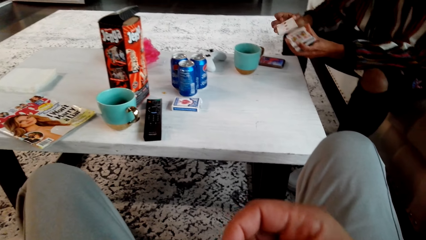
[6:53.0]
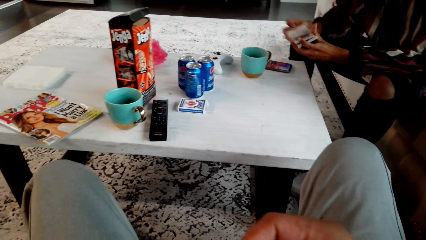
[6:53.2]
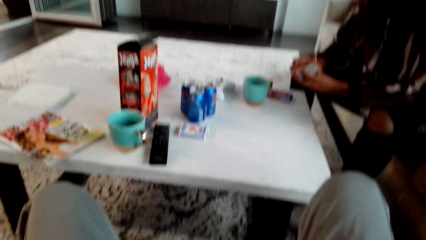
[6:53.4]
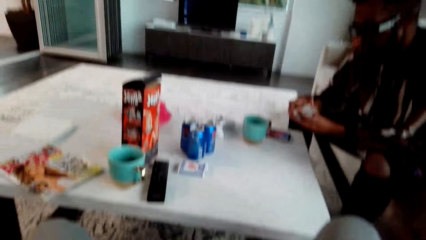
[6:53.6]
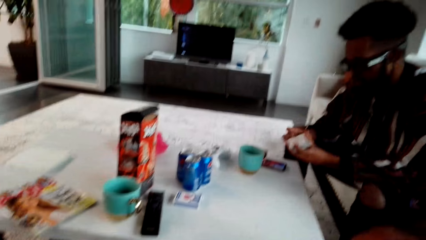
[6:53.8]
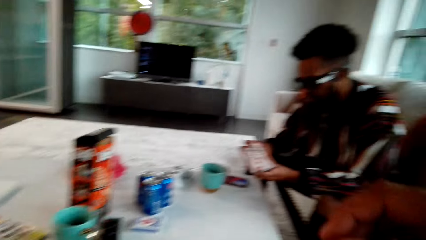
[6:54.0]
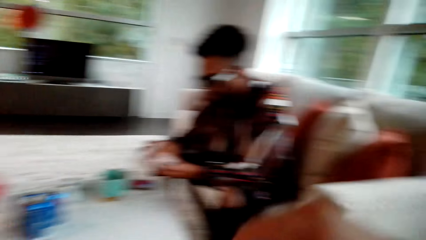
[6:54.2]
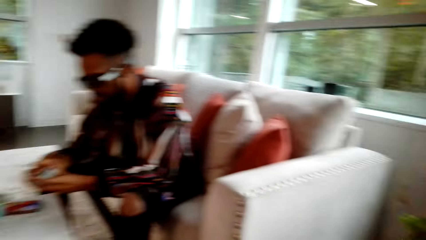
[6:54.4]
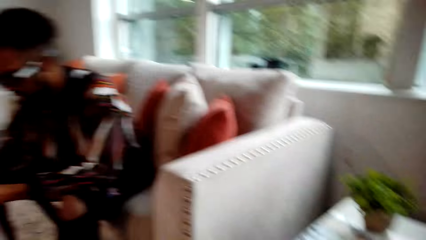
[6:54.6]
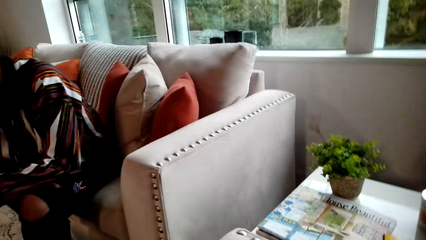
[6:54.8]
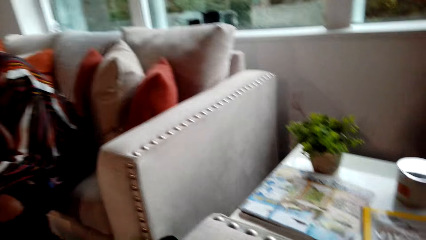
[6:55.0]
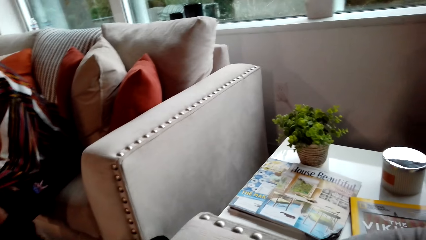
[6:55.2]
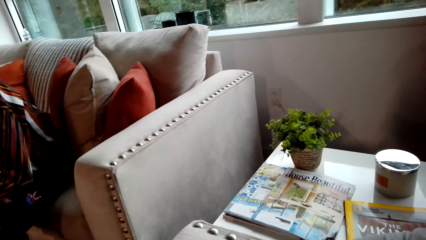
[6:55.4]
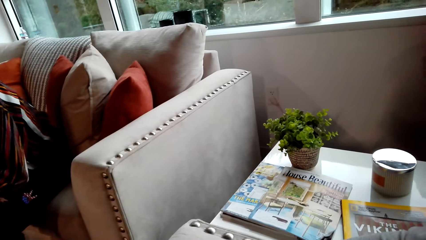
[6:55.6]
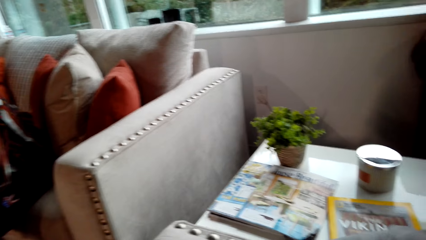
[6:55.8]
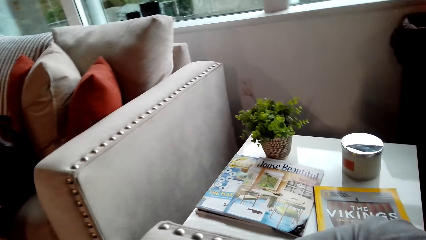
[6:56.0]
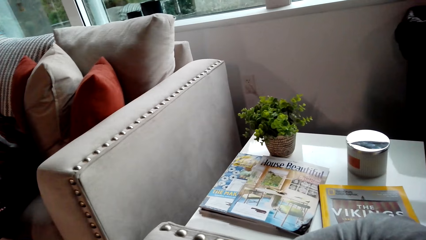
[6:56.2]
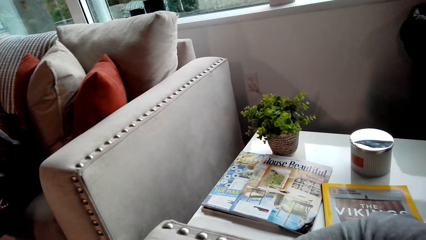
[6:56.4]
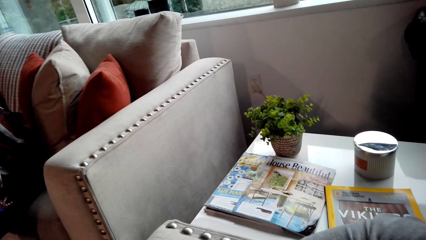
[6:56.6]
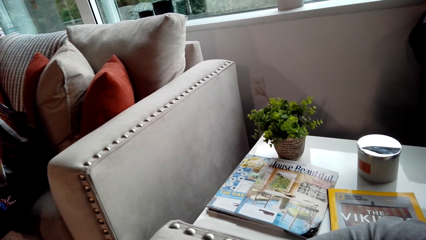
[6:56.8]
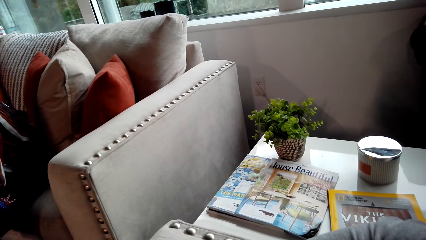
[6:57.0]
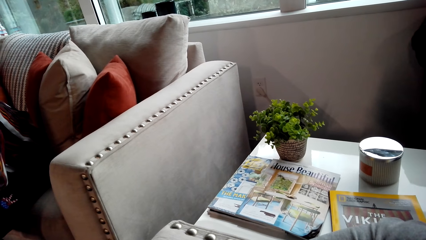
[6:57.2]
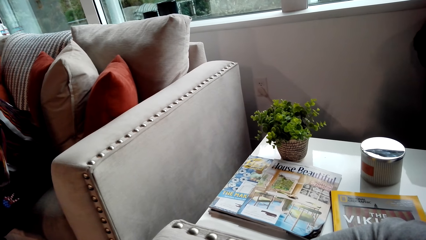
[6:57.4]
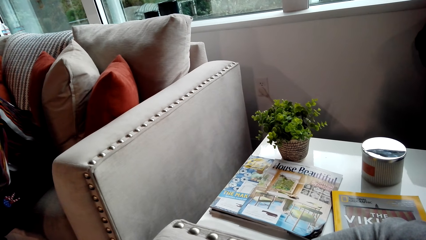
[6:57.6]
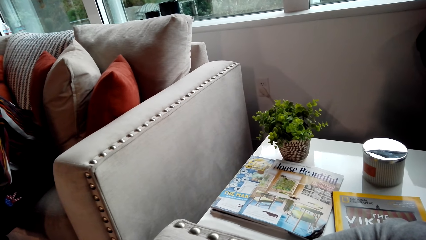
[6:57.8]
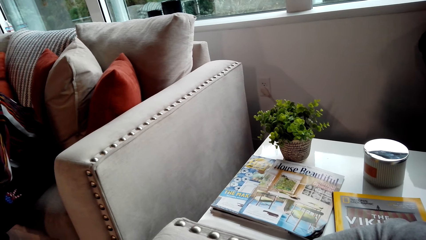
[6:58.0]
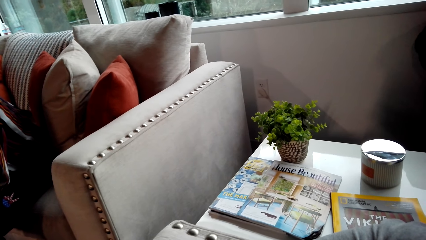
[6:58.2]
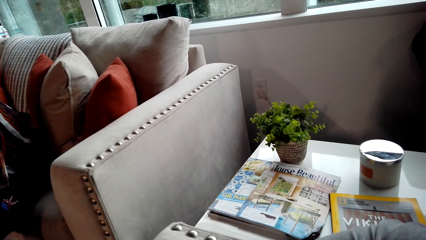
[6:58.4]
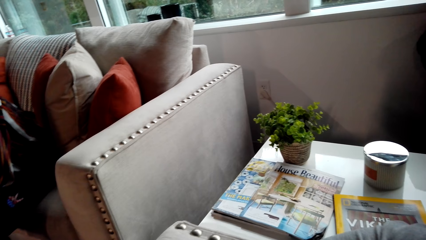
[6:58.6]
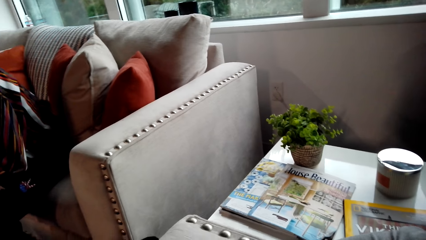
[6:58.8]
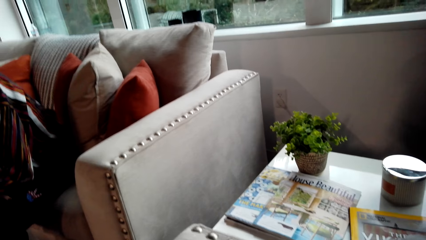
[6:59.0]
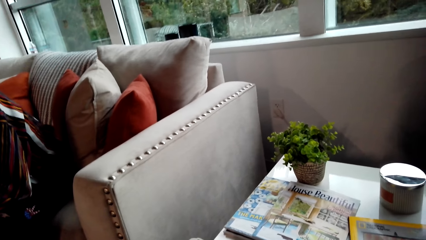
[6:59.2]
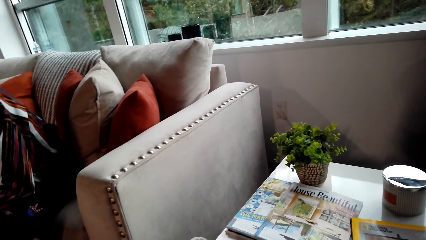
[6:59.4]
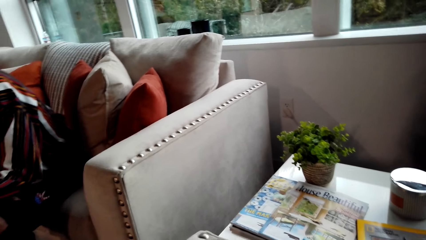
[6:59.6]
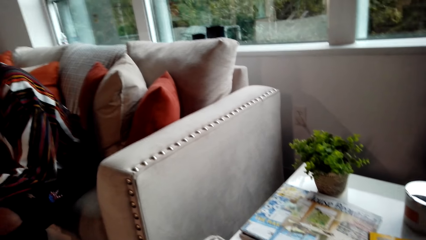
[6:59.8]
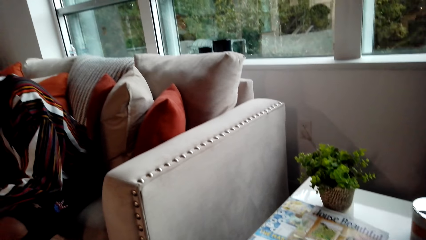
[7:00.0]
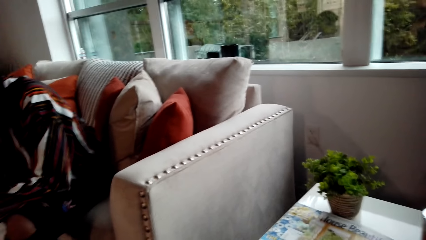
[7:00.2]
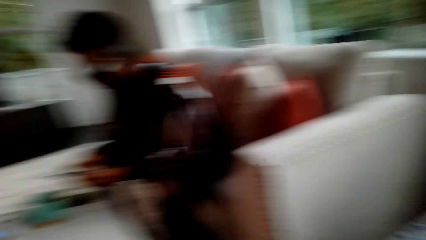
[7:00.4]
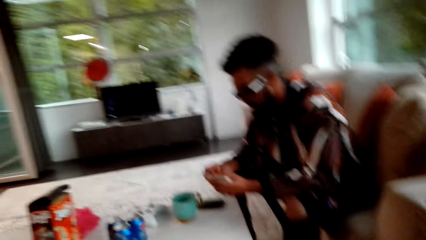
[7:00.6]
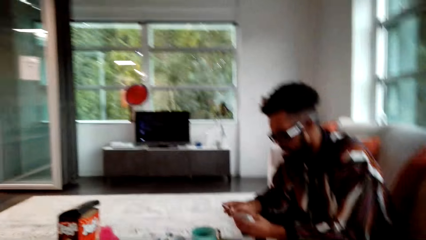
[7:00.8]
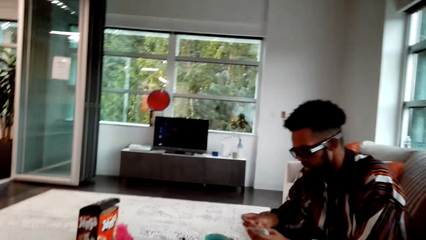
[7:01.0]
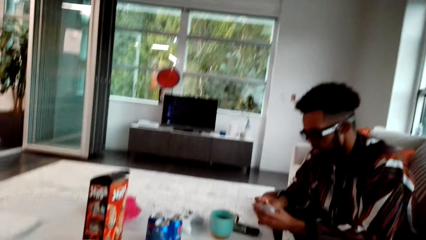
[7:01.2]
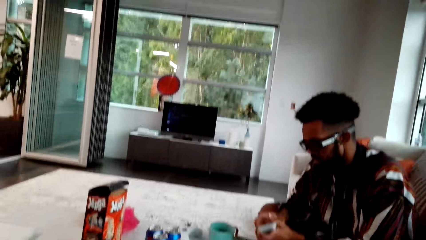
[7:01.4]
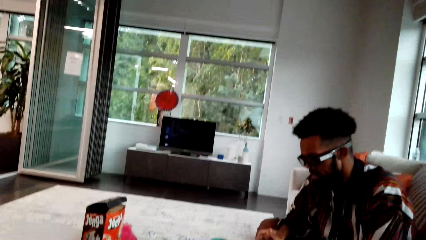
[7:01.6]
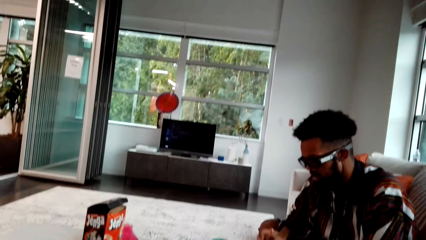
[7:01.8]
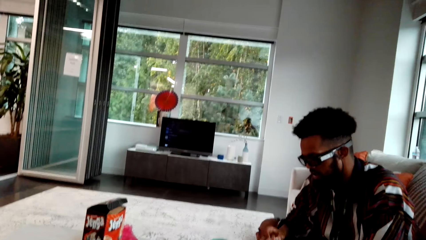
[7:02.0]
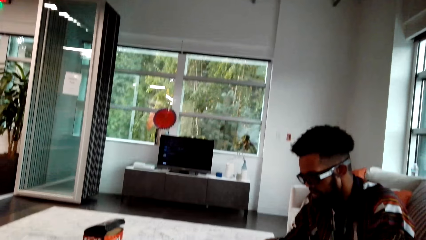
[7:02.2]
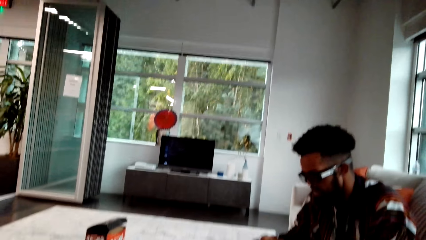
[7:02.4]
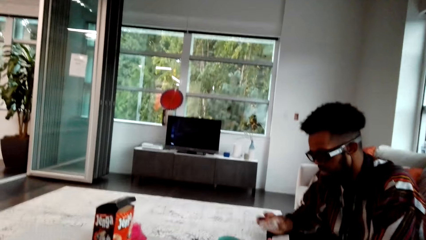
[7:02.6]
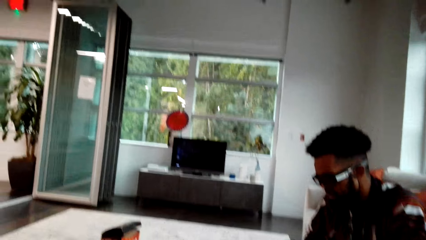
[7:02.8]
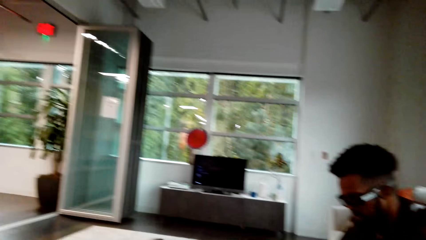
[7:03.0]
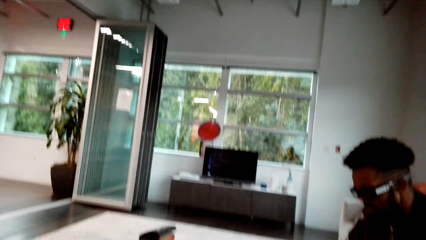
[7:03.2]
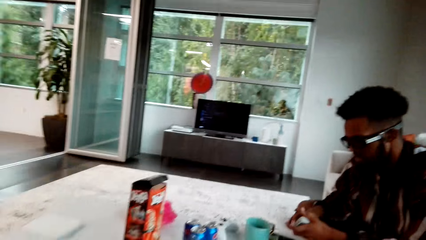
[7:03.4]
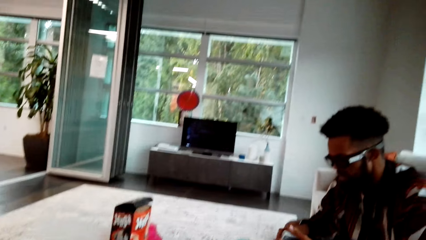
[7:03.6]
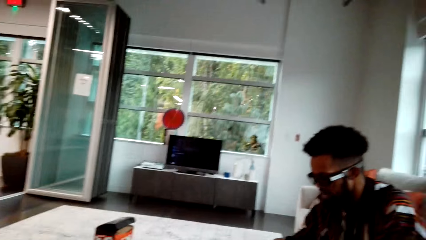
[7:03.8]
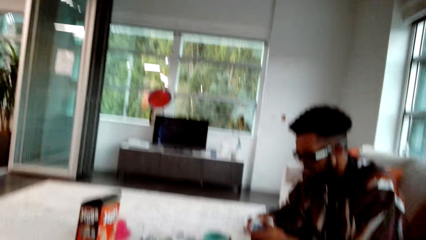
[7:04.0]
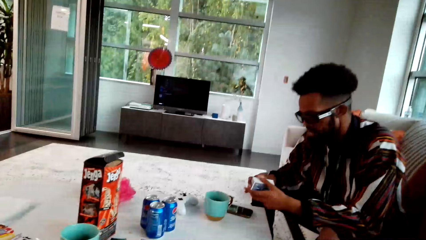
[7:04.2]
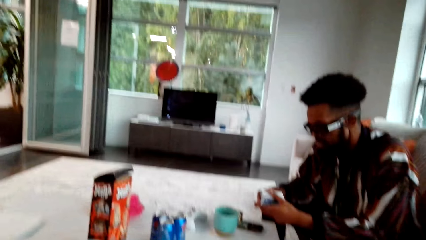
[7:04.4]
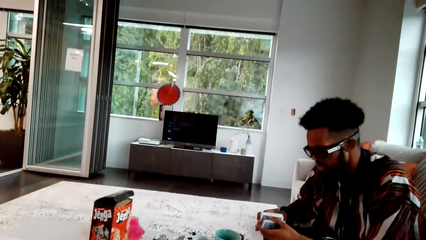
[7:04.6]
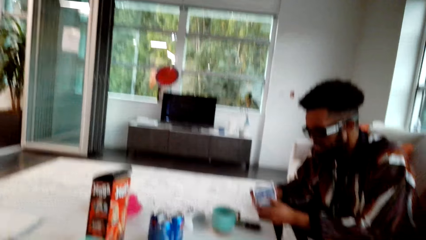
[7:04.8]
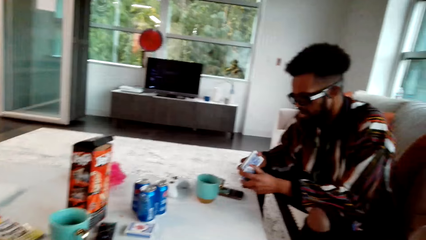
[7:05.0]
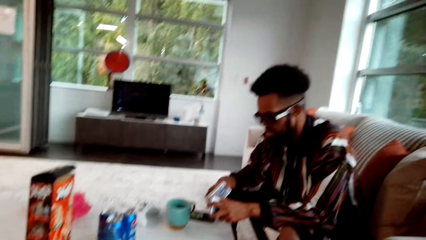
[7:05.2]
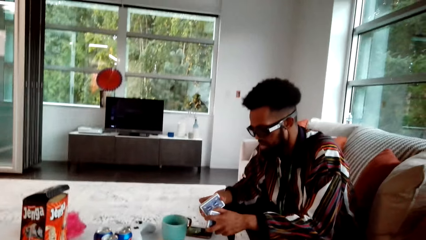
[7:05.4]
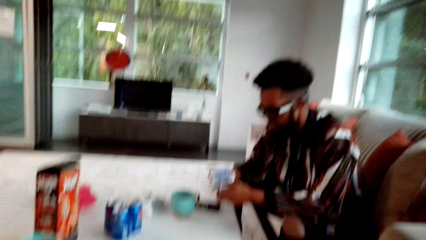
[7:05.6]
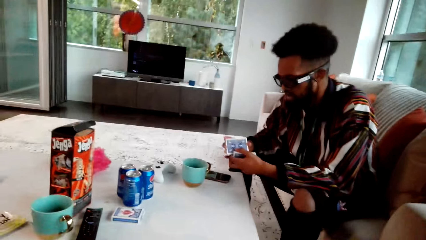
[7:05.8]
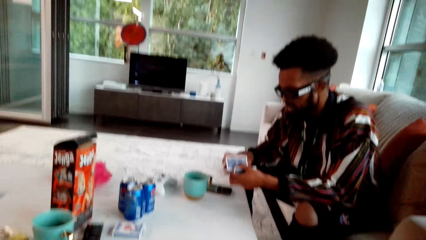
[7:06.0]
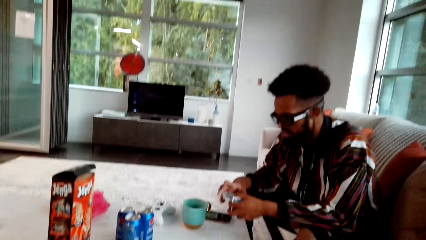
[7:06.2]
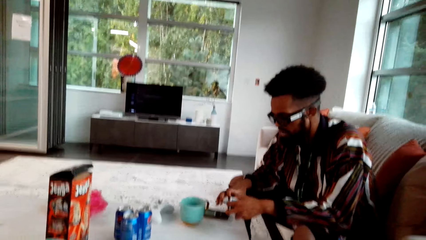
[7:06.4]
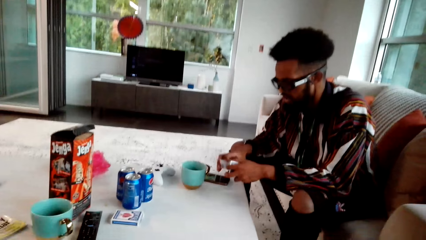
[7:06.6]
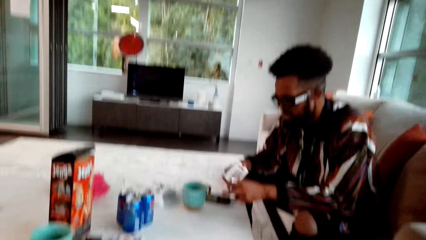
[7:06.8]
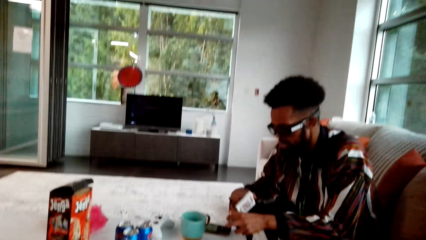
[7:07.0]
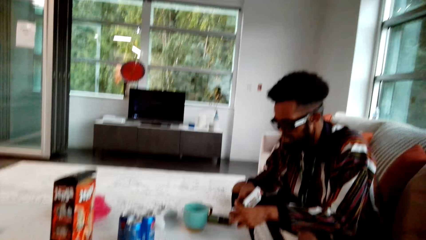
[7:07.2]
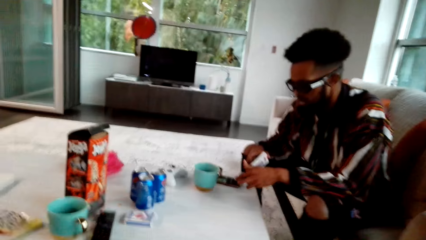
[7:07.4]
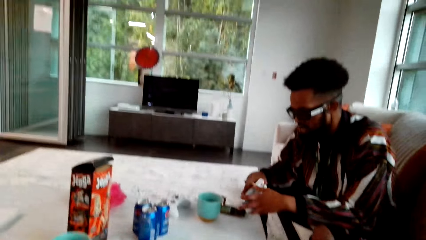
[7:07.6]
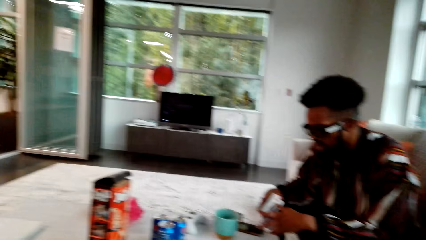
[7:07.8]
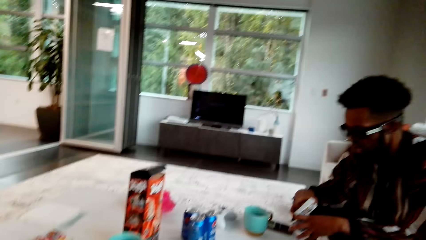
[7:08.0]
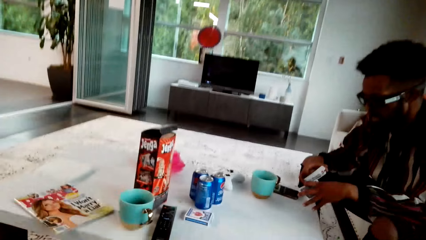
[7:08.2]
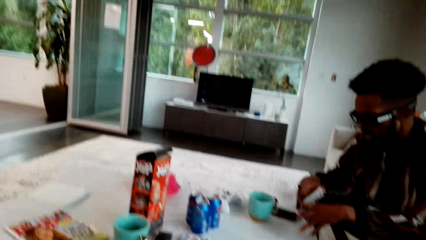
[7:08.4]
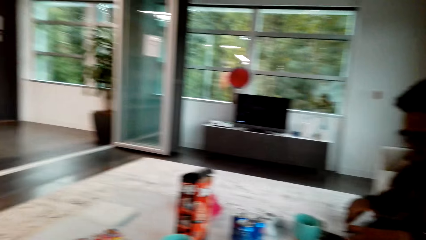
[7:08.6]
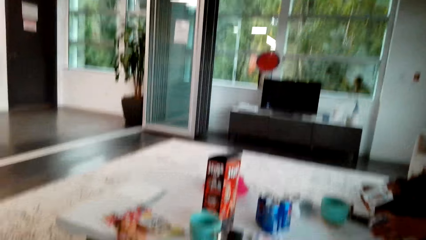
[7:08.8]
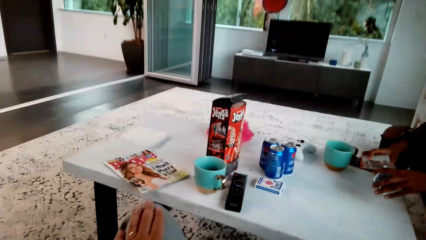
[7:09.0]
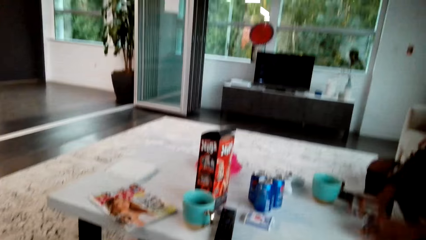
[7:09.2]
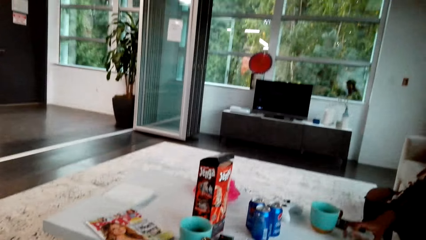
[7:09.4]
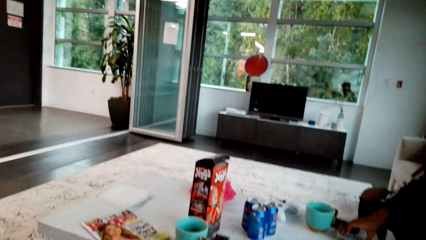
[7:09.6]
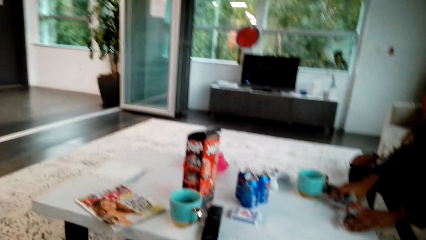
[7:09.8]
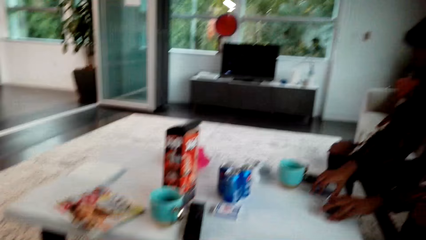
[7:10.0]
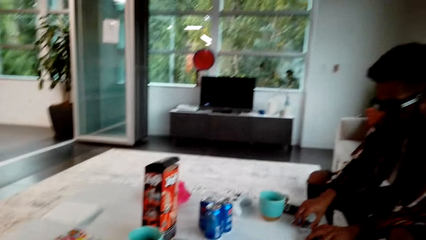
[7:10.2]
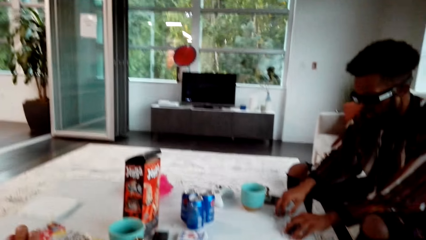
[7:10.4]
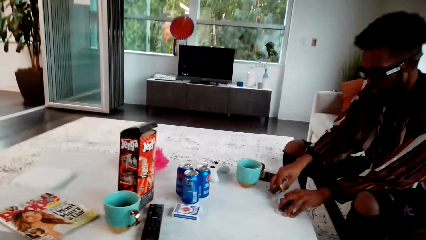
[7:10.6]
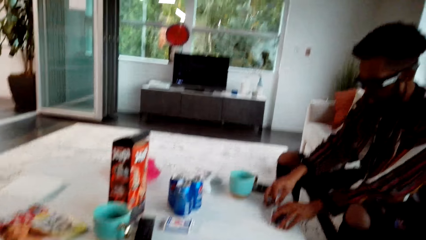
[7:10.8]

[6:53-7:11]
The camera wearer looks around. They look at a man. The man shuffles the cards. The man puts the playing cards on the table.
